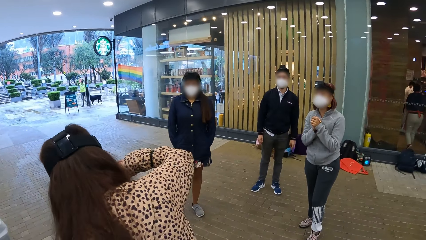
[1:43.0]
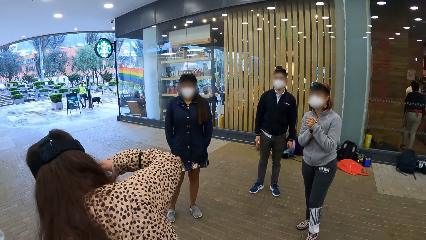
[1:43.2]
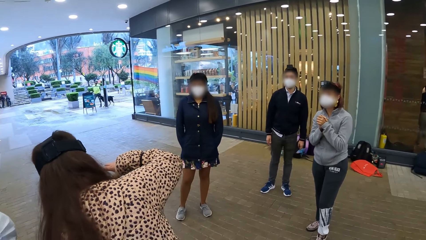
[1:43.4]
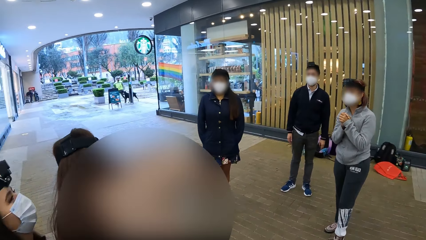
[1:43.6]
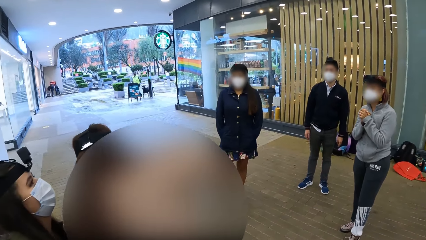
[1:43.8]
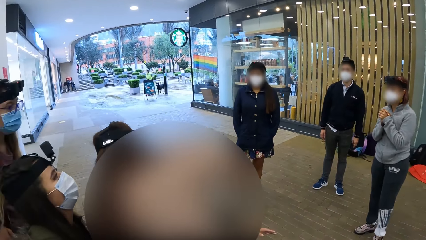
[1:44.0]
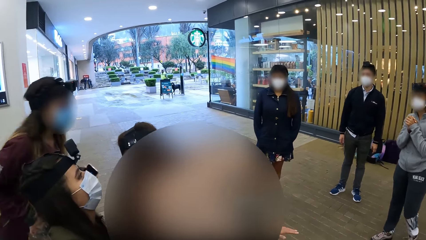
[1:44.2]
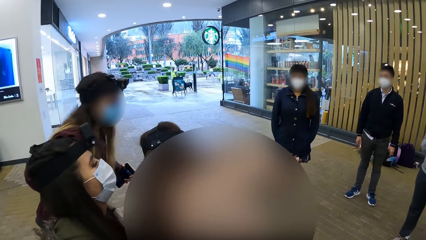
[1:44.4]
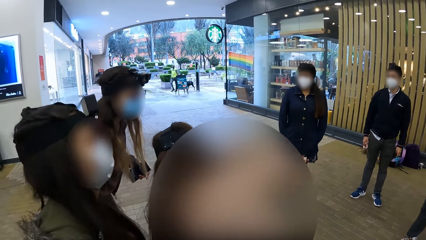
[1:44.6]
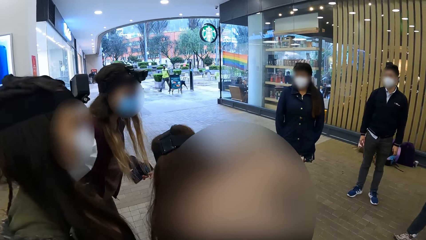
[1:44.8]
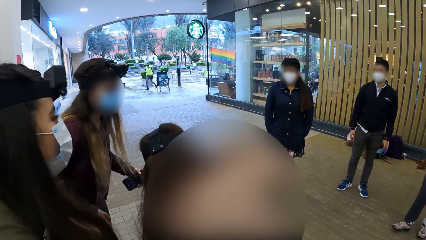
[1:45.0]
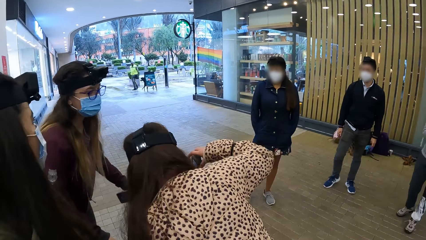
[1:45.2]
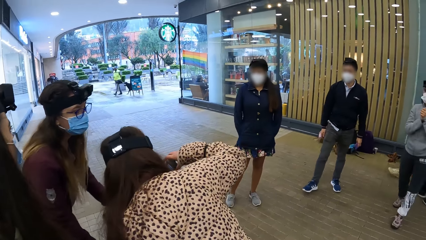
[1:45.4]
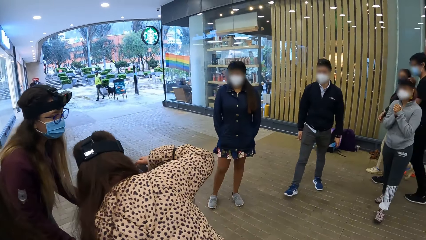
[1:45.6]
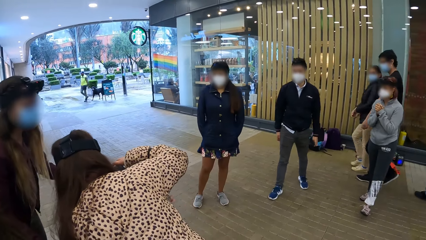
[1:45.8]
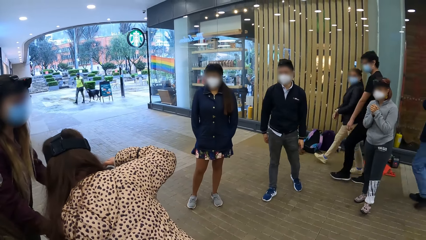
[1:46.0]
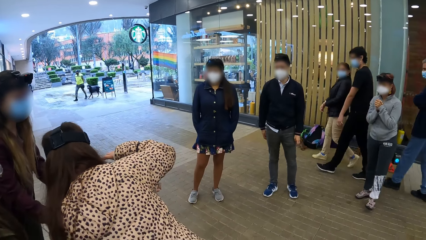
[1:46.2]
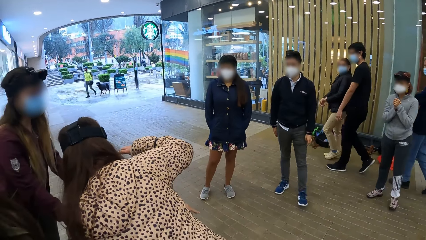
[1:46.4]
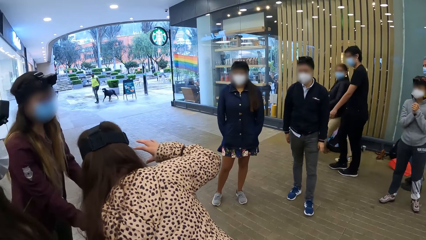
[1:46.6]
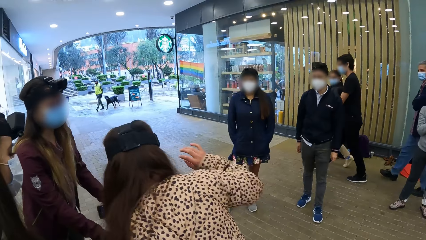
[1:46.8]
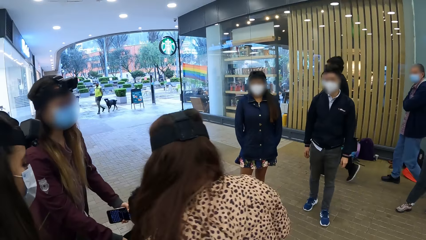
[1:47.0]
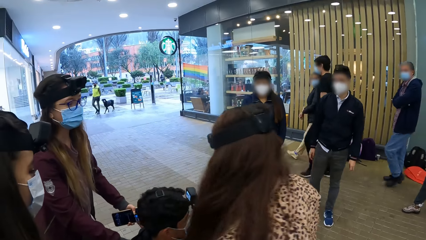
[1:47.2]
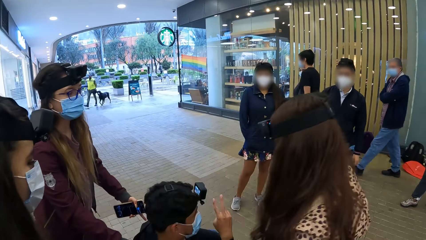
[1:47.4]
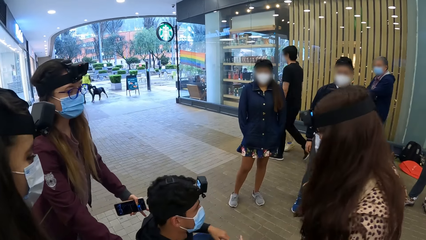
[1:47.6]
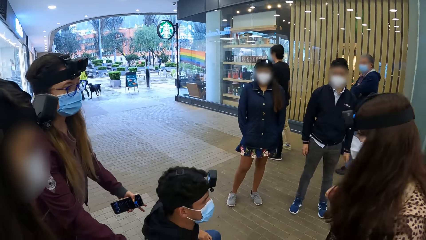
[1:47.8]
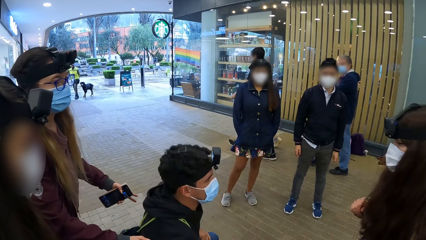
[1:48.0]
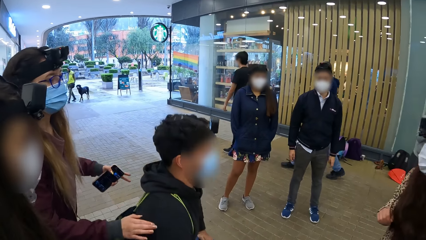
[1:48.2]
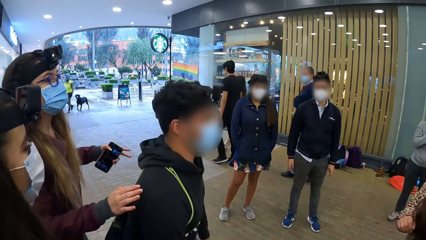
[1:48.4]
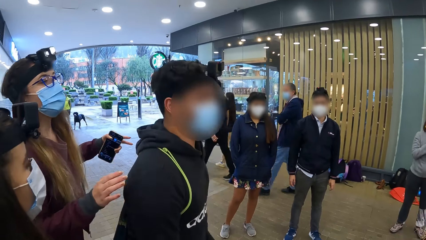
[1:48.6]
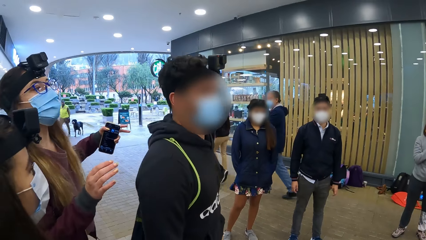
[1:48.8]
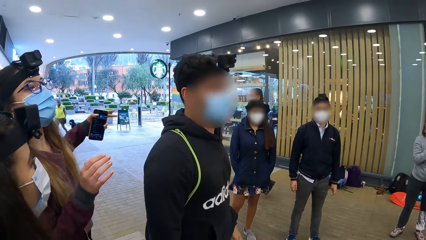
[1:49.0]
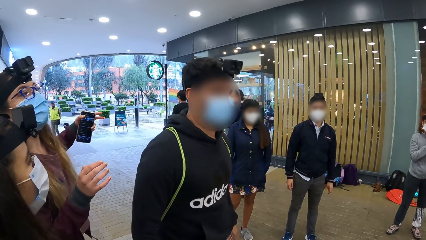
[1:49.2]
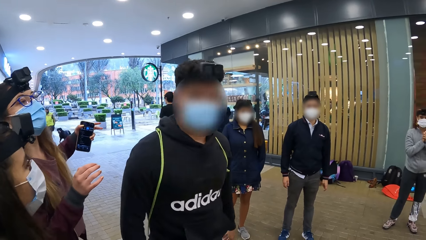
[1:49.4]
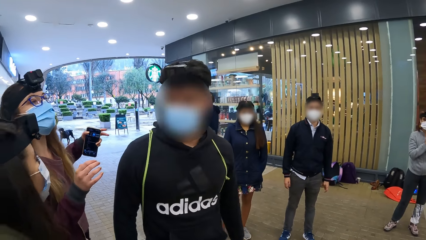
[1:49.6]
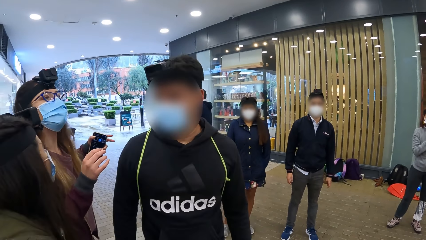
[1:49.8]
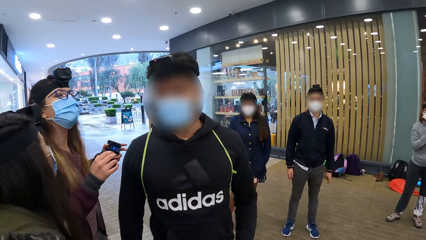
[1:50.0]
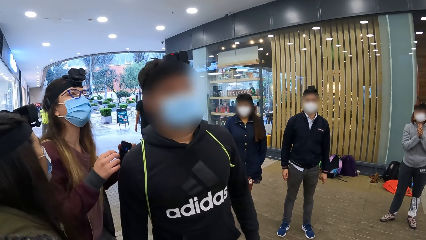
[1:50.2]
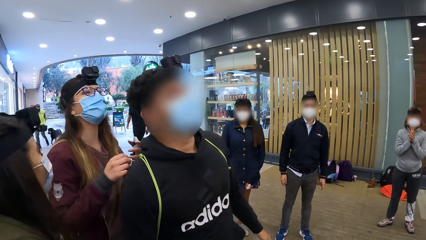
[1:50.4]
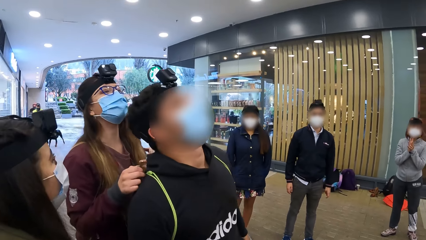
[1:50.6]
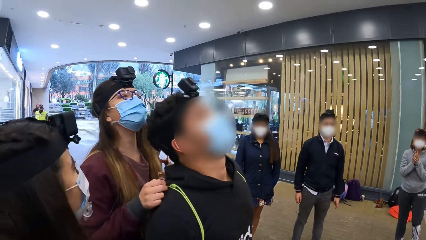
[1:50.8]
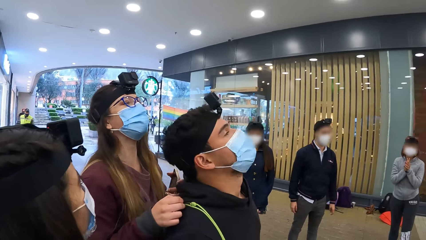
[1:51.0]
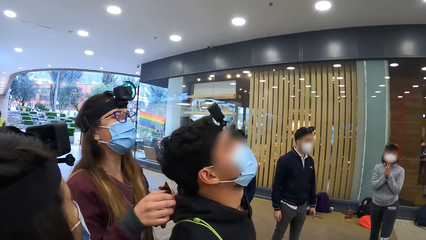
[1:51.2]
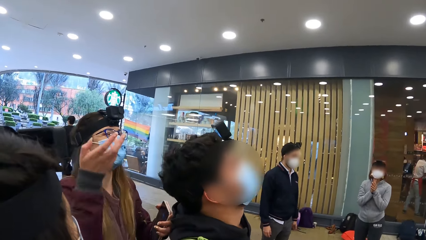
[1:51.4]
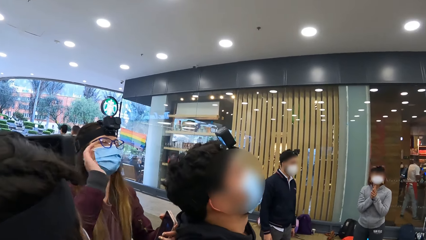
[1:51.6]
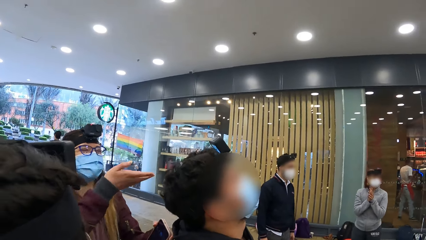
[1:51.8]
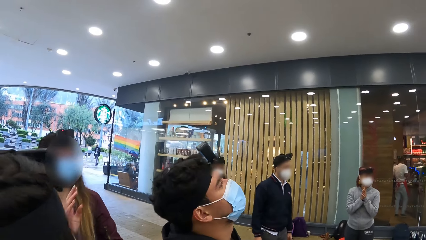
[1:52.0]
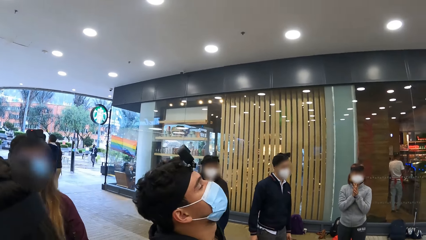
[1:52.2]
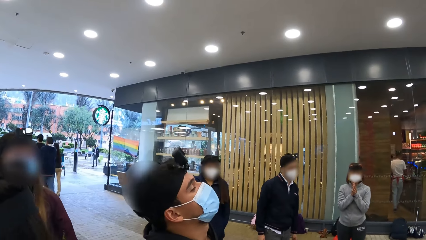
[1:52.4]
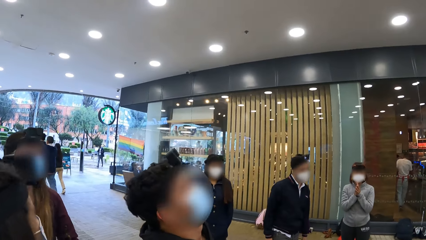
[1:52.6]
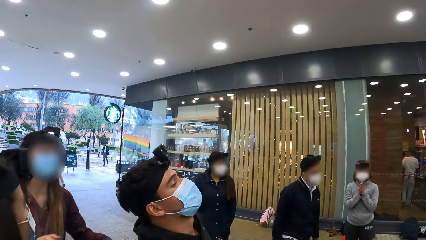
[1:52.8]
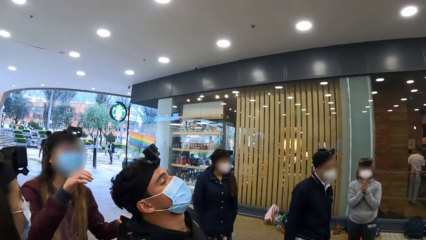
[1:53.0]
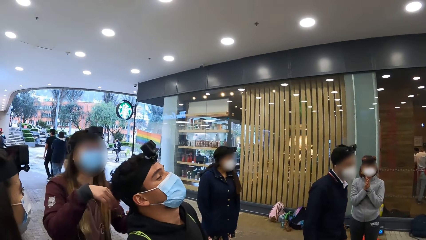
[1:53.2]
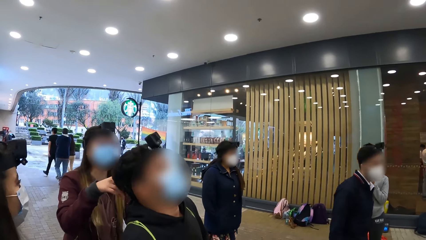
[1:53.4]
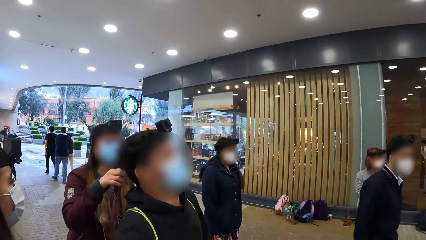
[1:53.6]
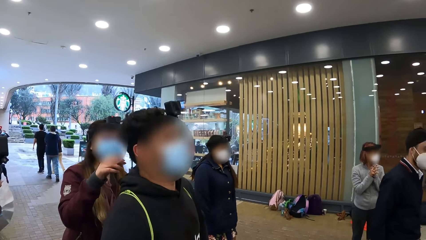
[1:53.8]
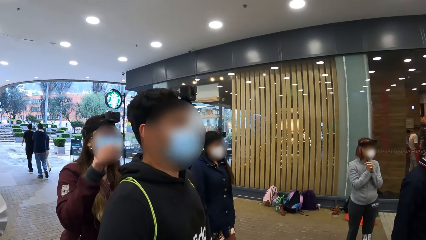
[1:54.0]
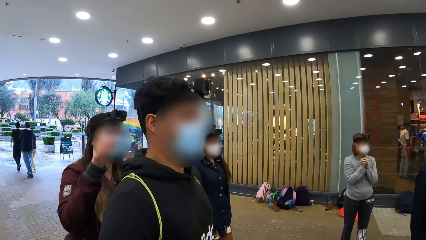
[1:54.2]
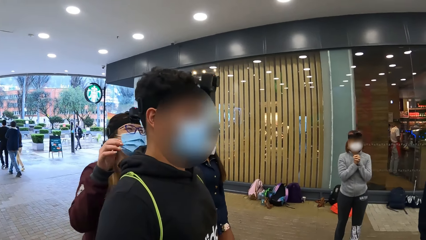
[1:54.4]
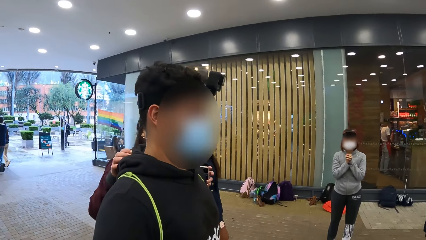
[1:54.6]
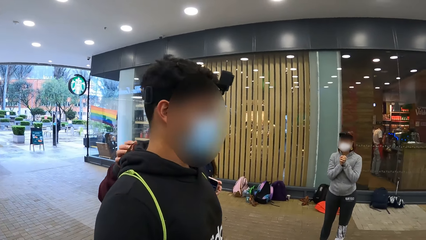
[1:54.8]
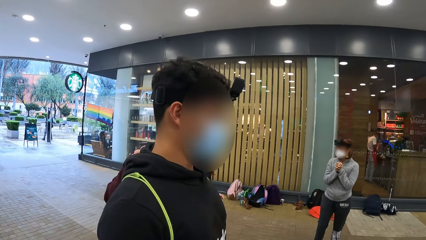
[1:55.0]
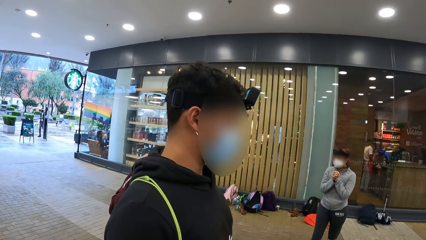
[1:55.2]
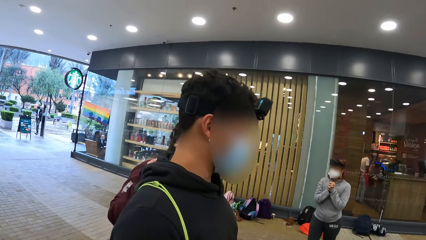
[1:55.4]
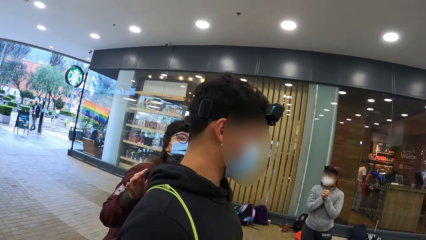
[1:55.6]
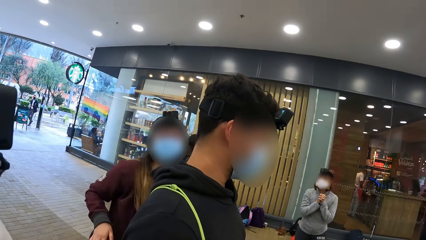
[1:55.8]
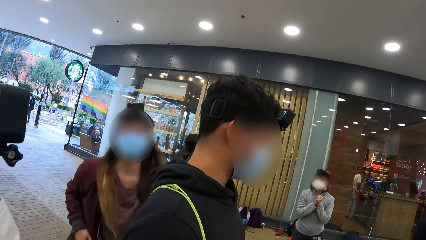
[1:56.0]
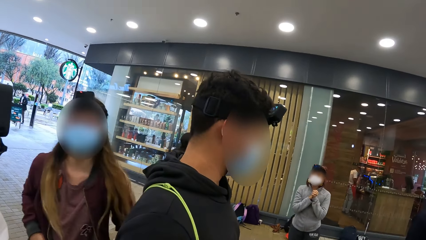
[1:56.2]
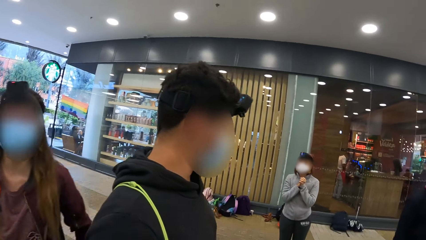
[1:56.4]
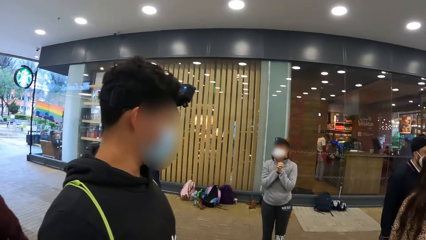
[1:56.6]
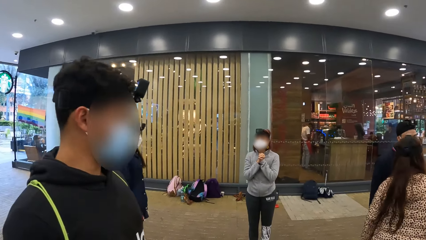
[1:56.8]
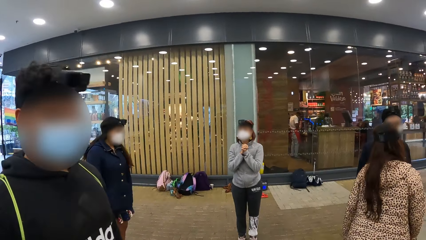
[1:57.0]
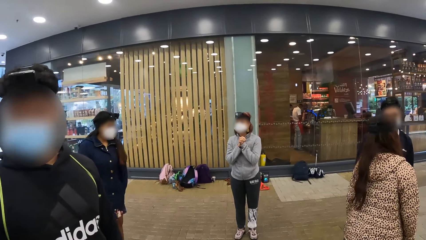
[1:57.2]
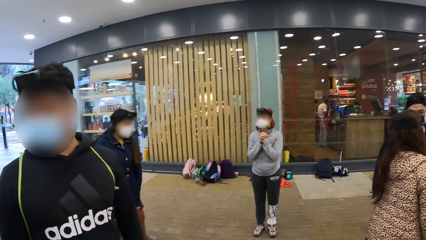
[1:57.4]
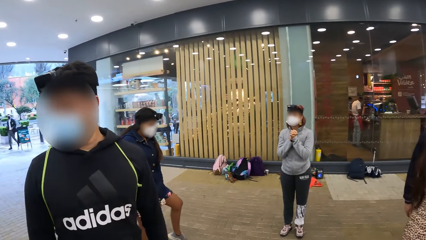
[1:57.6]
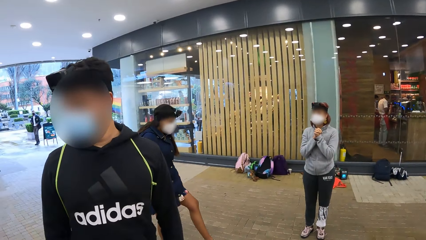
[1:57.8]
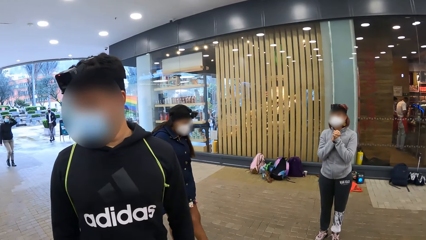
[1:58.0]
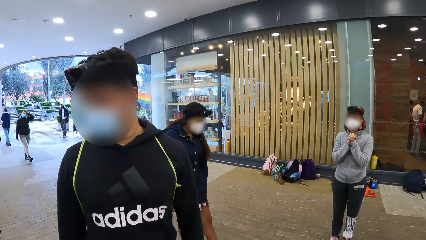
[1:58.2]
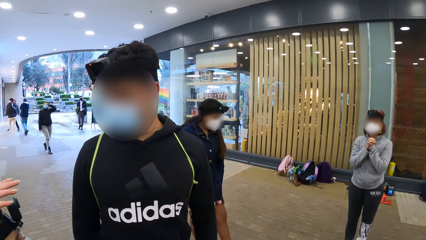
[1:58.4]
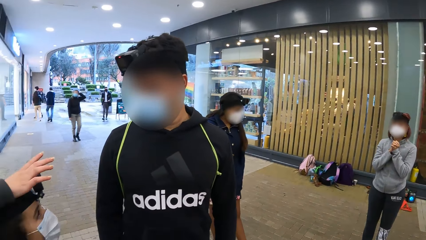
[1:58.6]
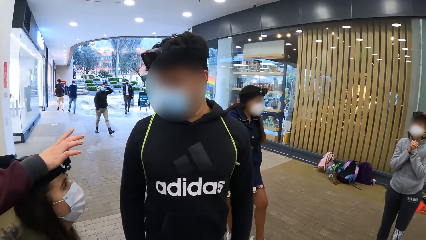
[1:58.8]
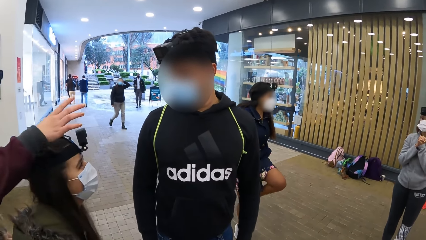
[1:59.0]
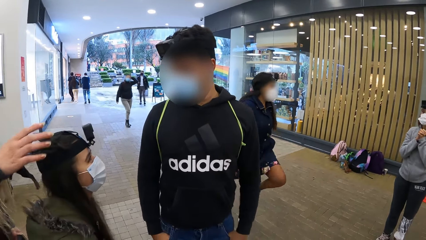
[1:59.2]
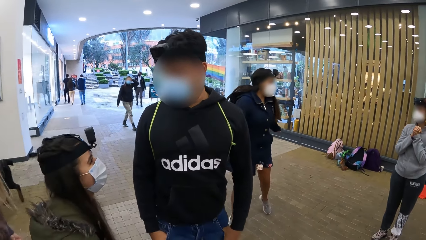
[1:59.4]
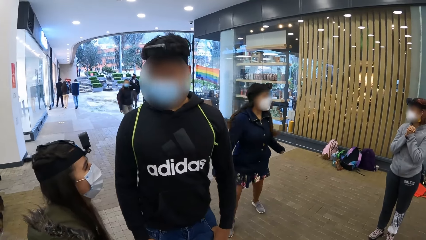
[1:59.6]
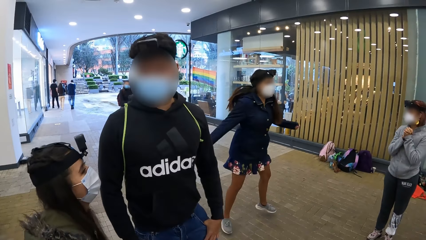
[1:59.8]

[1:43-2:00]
A woman, a man and another man walk past a third man and a second woman. The third man walks to a third woman.
